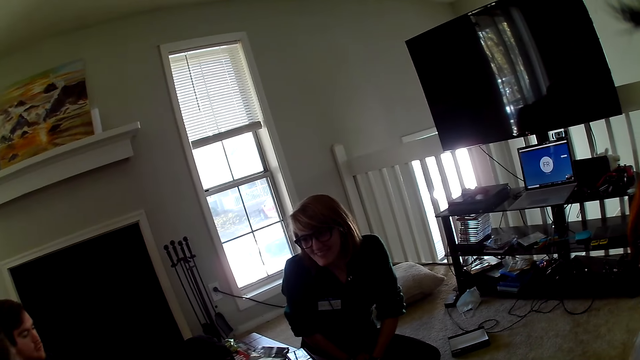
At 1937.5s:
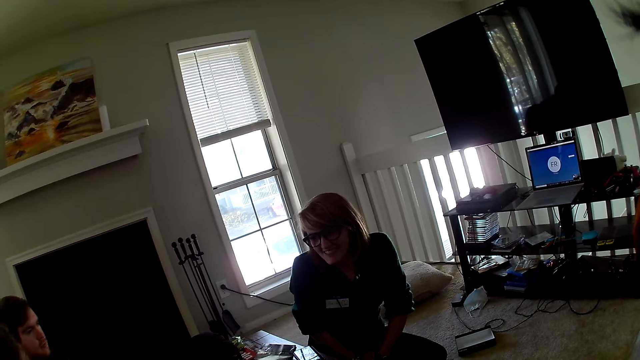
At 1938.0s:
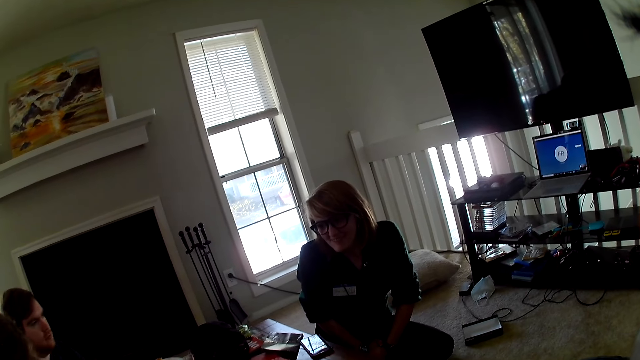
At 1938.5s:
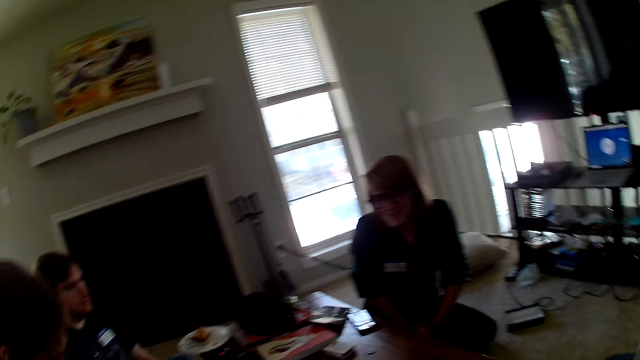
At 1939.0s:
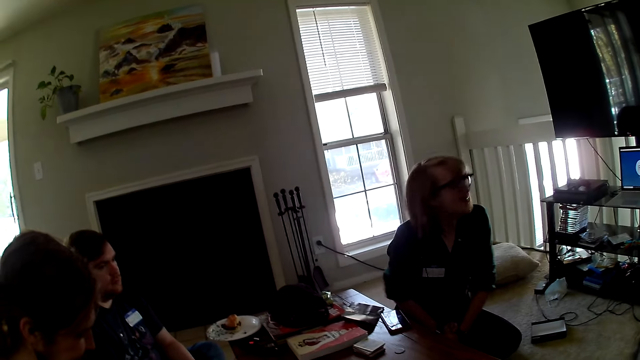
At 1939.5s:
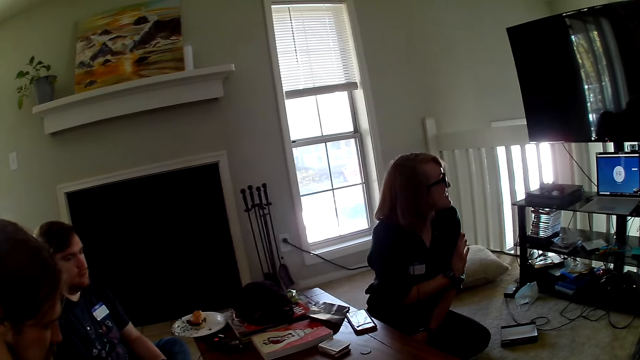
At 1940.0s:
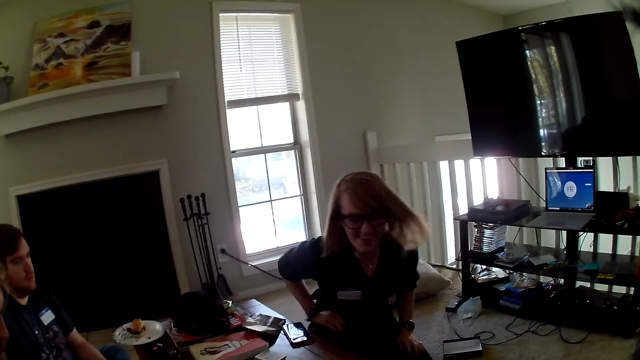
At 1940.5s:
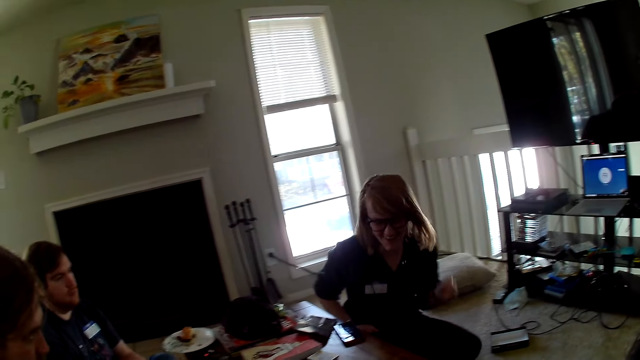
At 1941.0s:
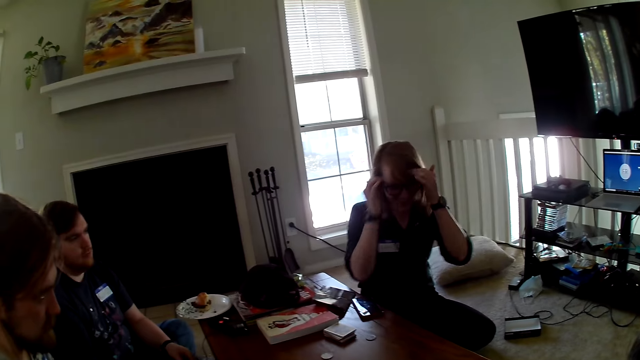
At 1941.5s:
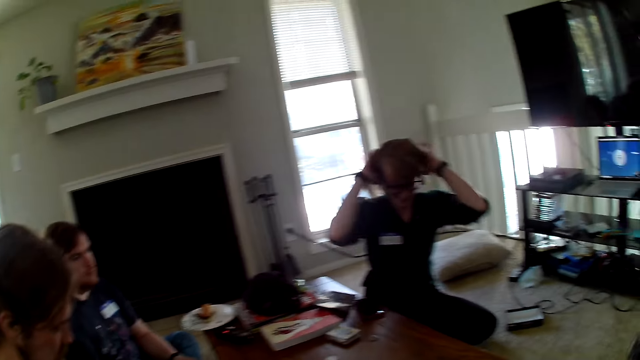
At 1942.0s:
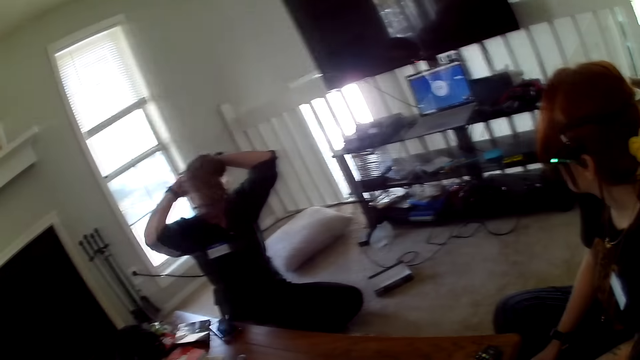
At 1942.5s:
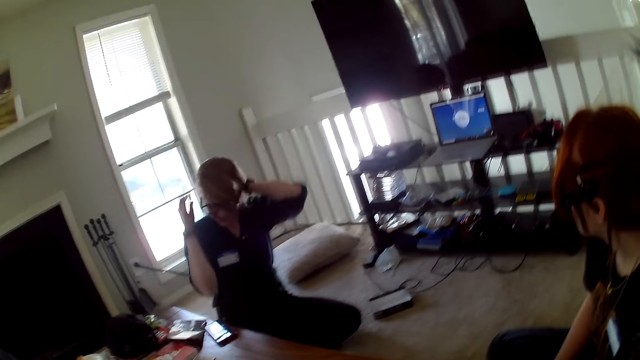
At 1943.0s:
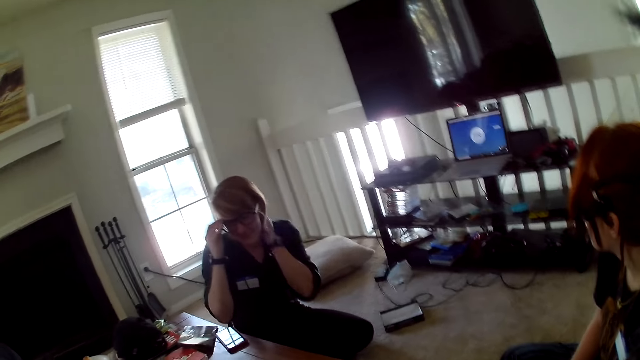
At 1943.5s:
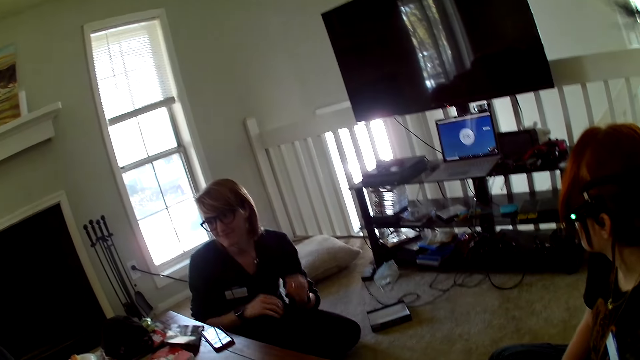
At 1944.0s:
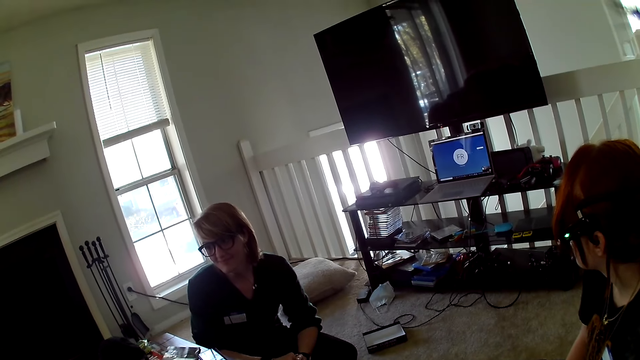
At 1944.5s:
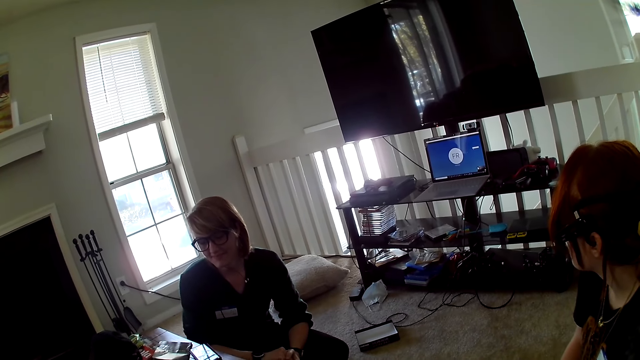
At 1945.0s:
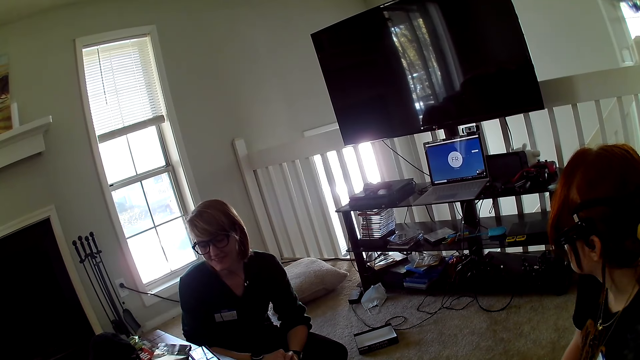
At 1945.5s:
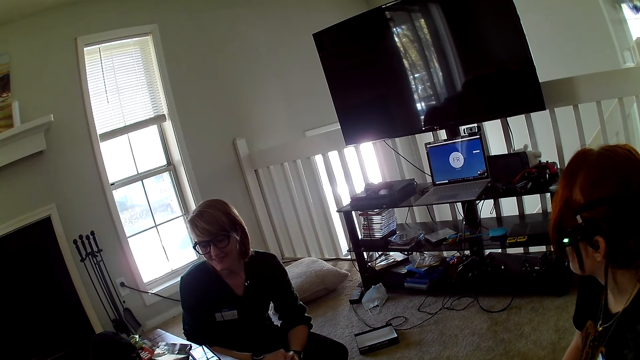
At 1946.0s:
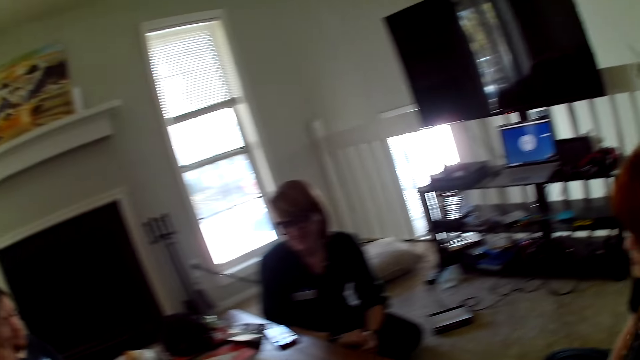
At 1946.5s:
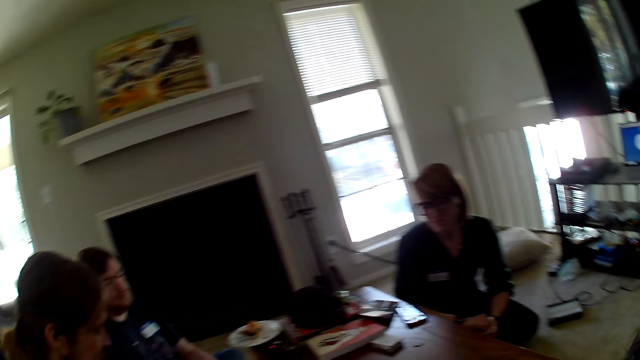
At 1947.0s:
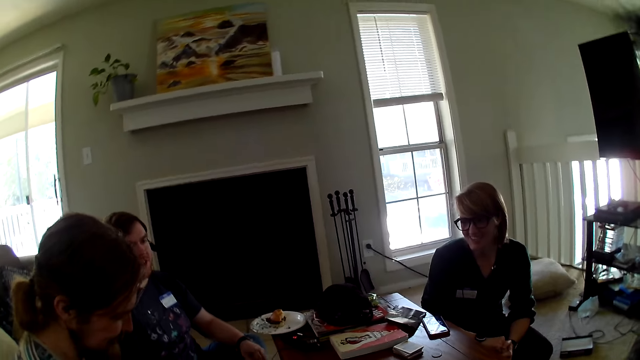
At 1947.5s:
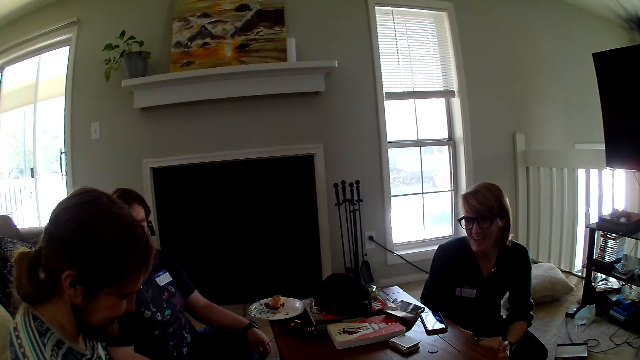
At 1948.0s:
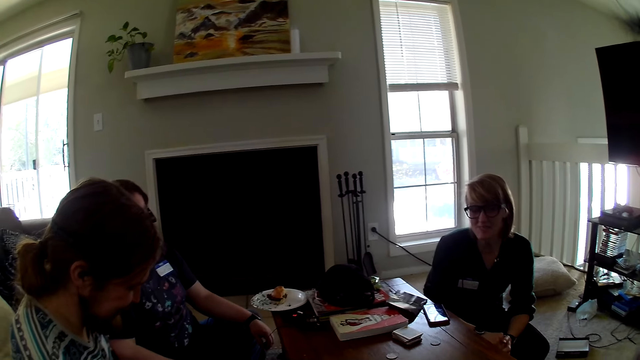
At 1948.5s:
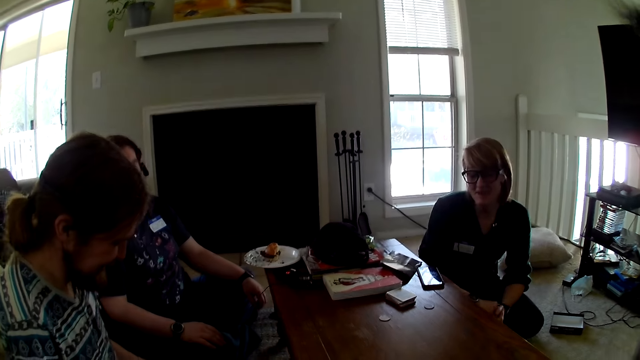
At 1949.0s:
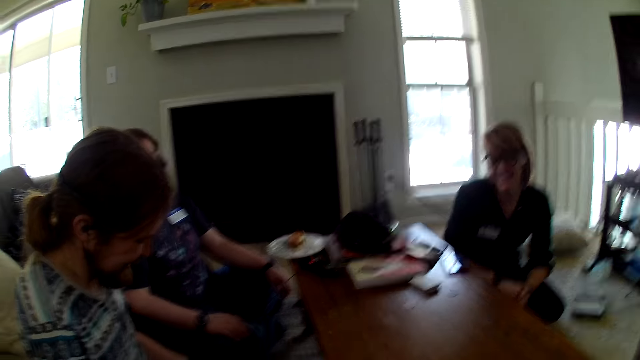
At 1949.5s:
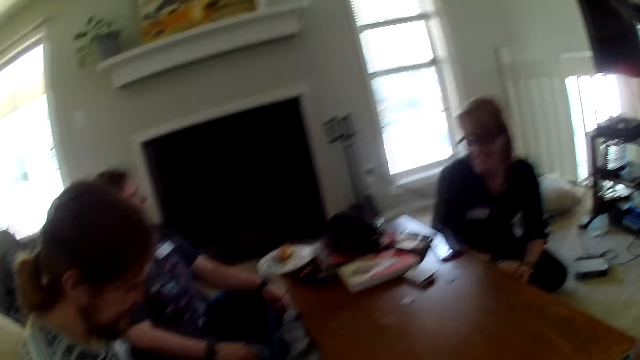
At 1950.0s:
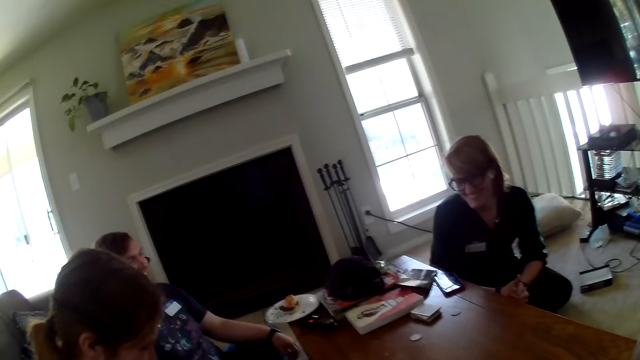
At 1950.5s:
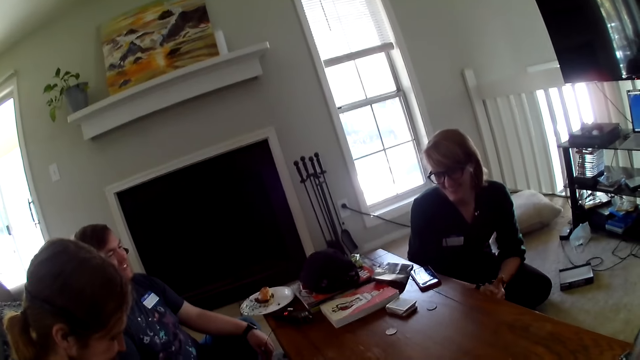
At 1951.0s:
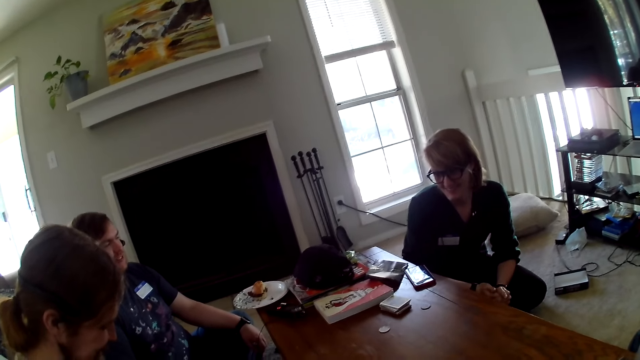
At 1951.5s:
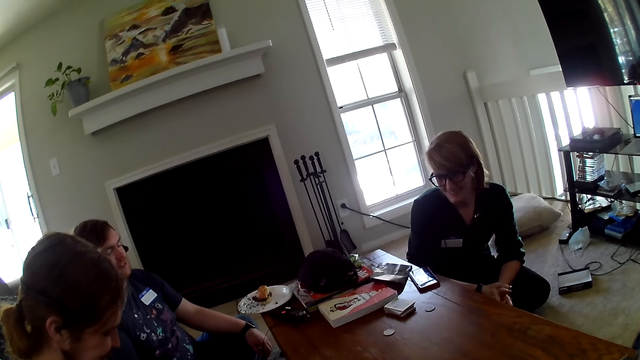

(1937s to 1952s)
The camera wearer looks around the room. A woman converses. The camera wearer looks around the house. A man converses with the woman. The camera wearer looks at the man and another man.

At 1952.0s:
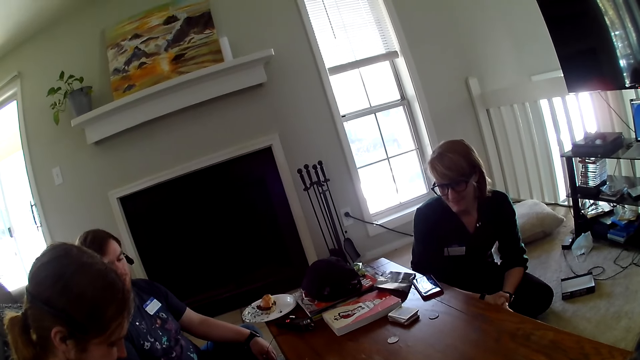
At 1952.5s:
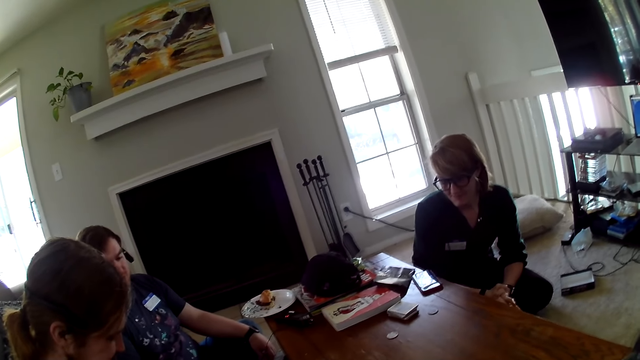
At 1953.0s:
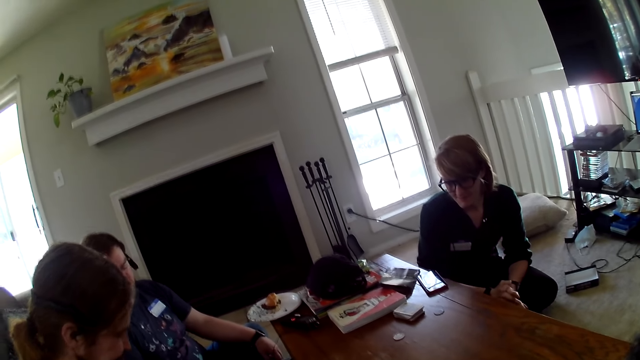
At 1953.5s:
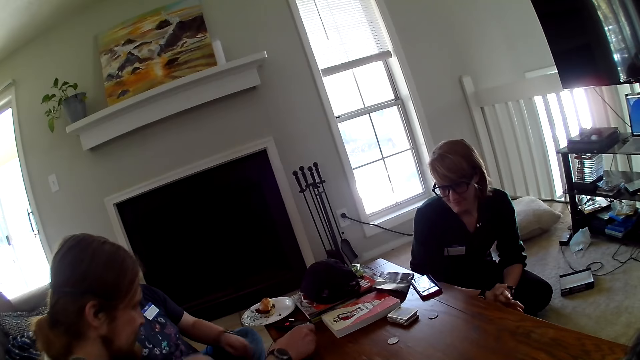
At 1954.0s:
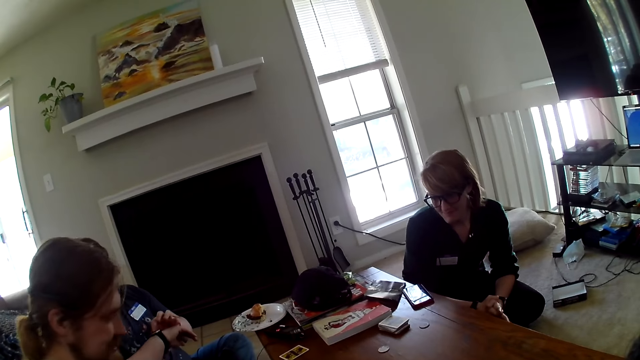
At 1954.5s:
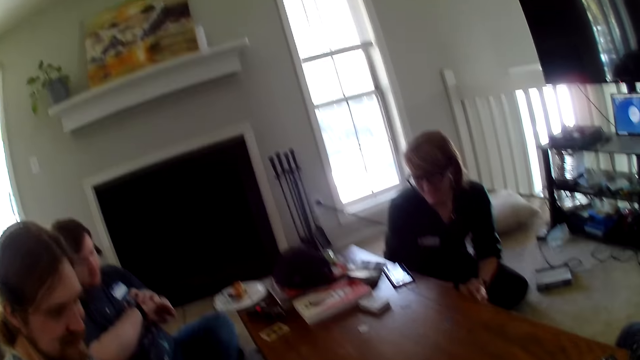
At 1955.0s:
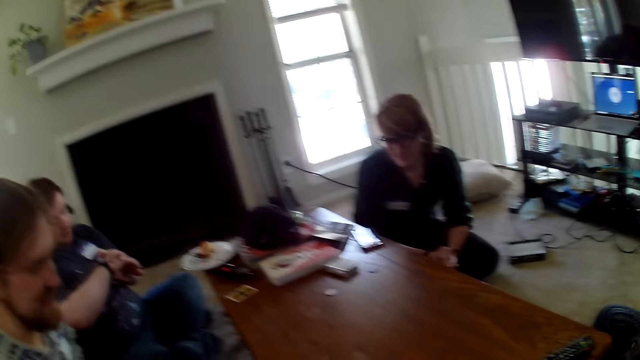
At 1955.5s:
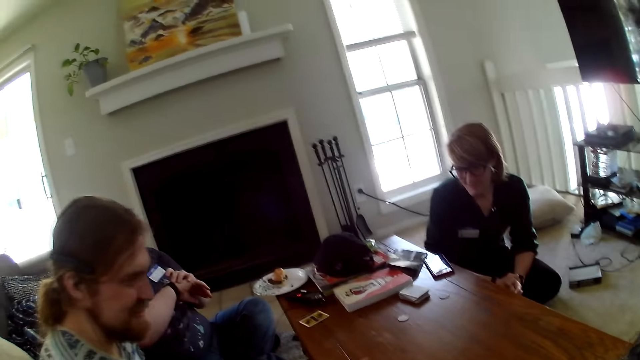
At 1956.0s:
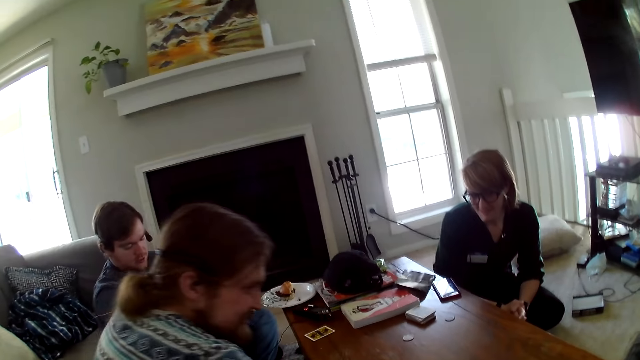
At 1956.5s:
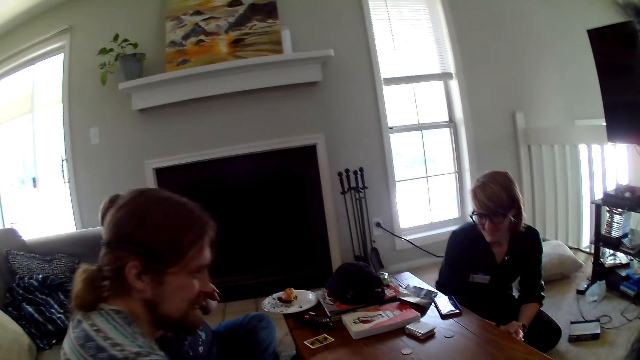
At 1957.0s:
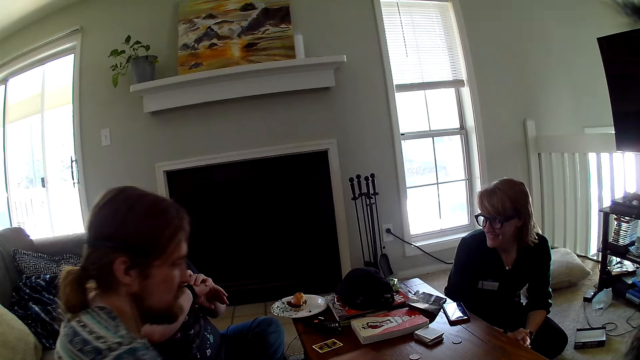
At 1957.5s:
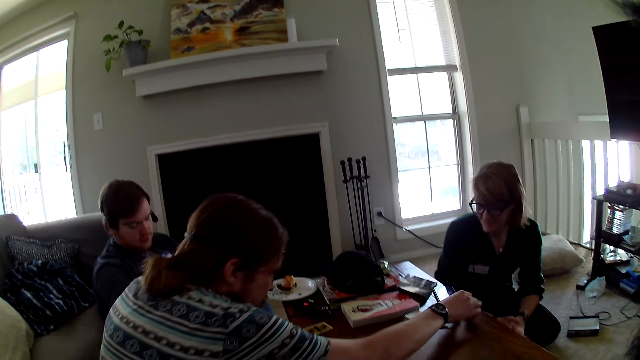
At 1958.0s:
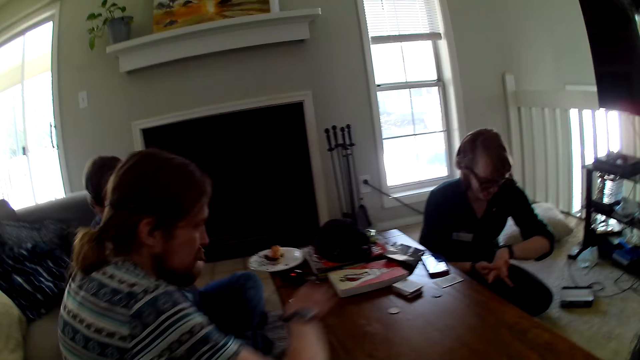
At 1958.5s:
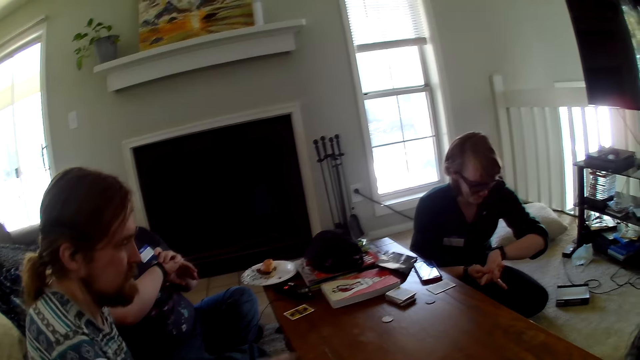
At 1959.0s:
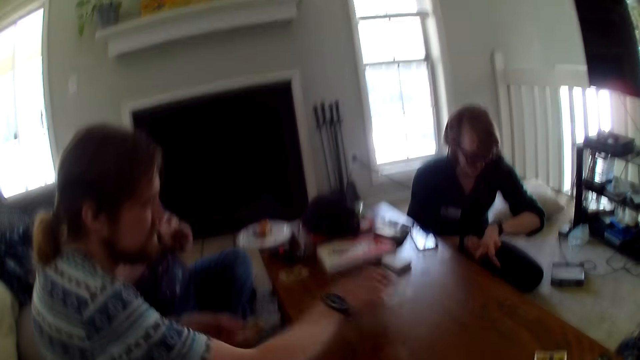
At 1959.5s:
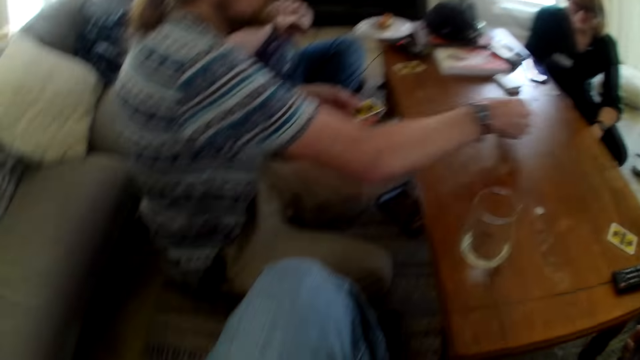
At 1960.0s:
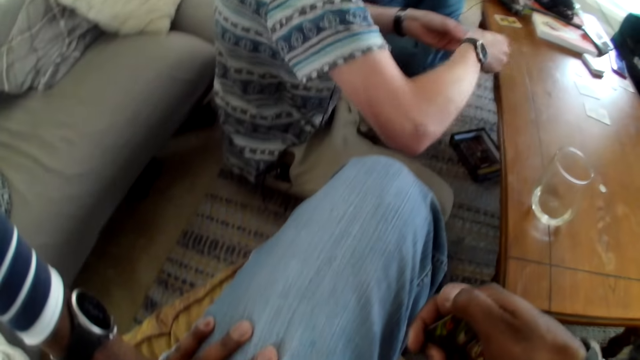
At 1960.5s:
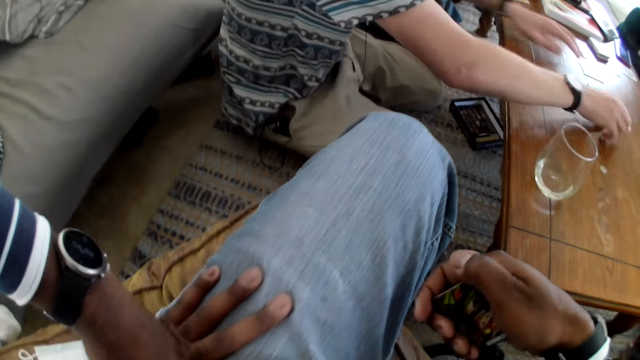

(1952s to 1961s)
A man distributes the cards on the table and looks at the table. A woman looks at the watch. The man puts the cards on the table.
